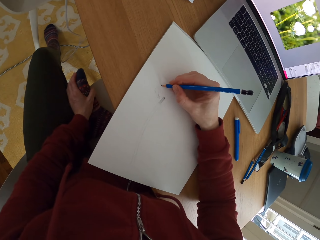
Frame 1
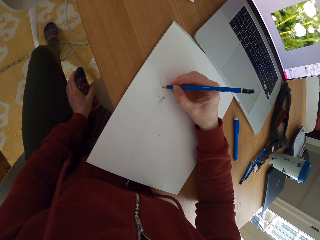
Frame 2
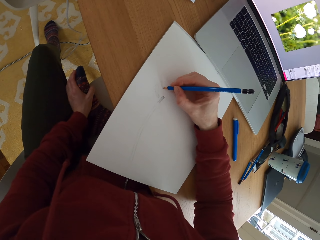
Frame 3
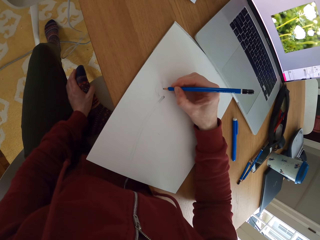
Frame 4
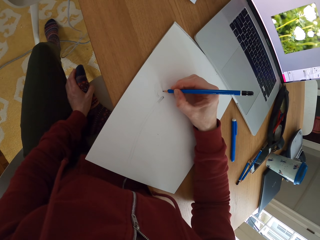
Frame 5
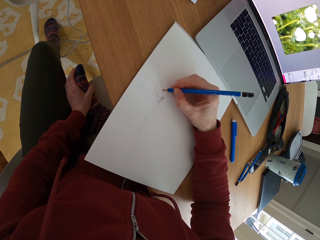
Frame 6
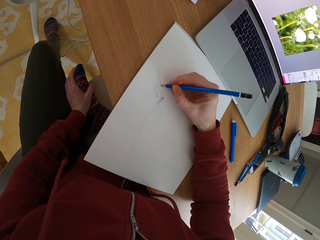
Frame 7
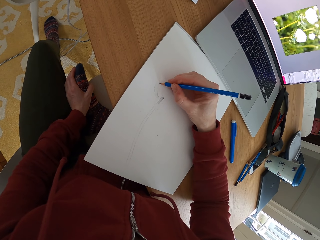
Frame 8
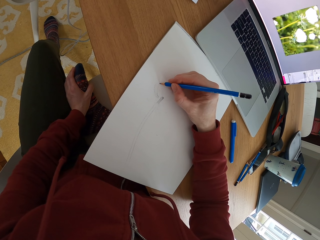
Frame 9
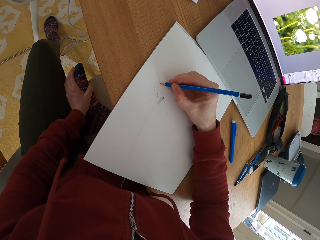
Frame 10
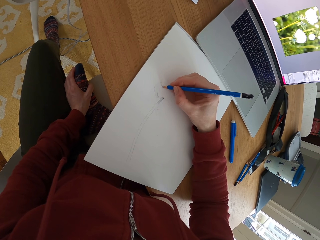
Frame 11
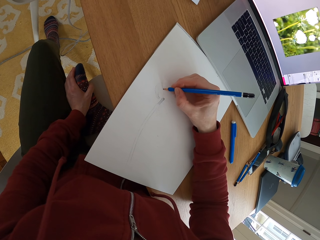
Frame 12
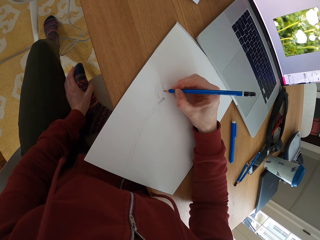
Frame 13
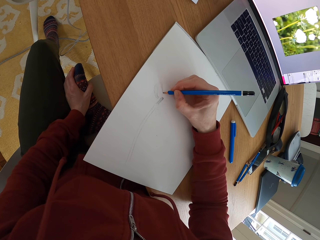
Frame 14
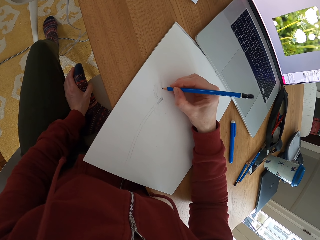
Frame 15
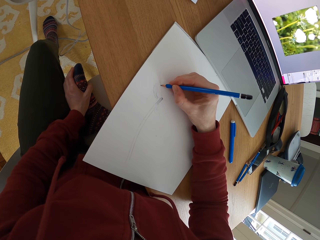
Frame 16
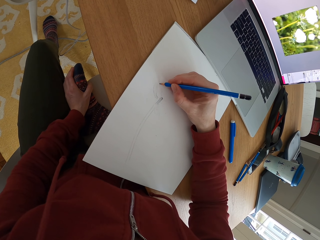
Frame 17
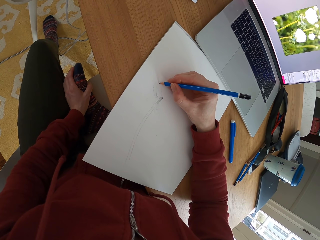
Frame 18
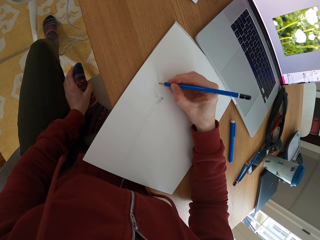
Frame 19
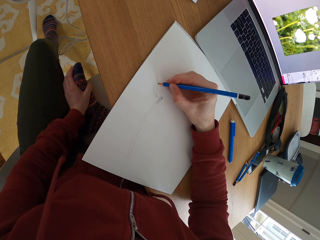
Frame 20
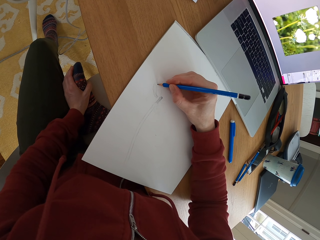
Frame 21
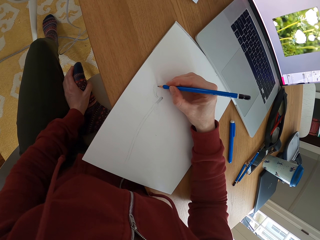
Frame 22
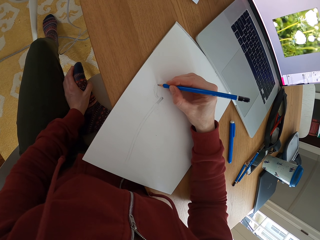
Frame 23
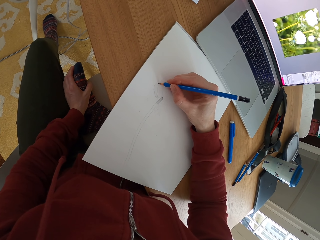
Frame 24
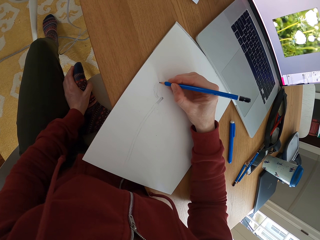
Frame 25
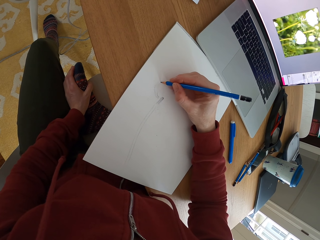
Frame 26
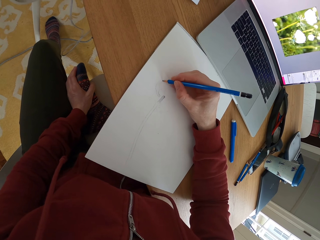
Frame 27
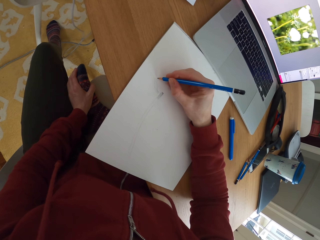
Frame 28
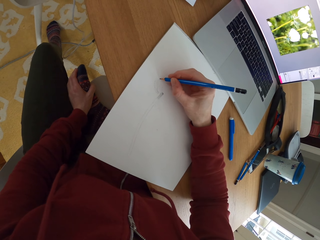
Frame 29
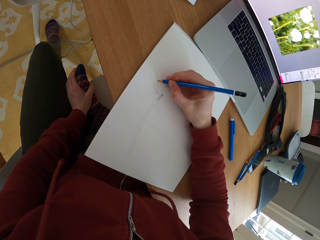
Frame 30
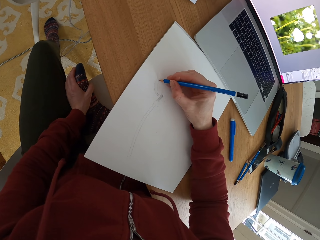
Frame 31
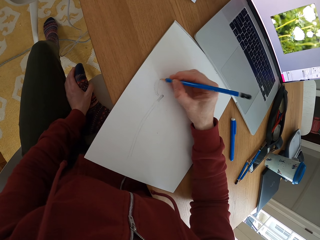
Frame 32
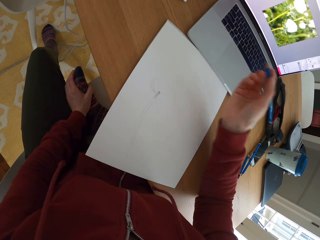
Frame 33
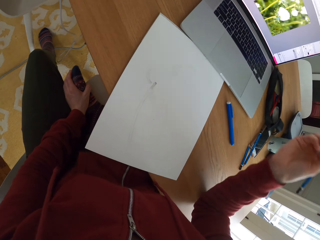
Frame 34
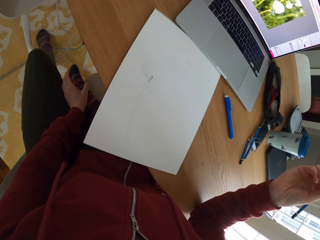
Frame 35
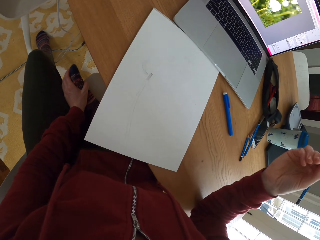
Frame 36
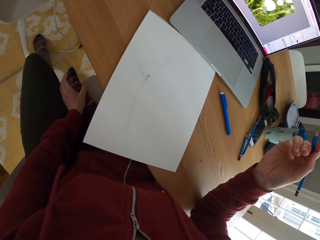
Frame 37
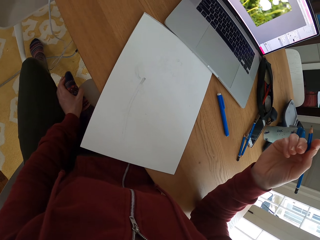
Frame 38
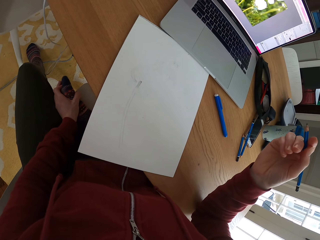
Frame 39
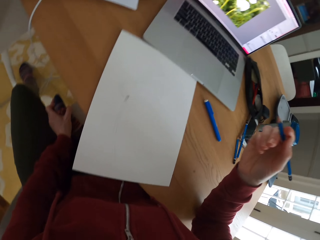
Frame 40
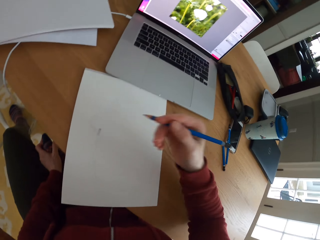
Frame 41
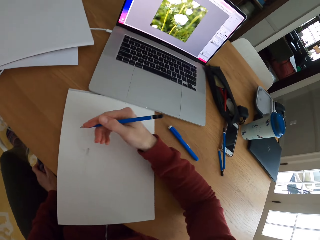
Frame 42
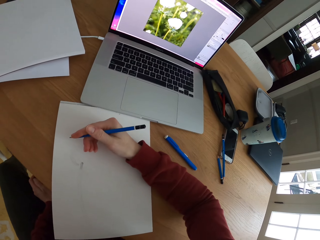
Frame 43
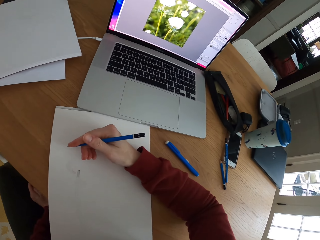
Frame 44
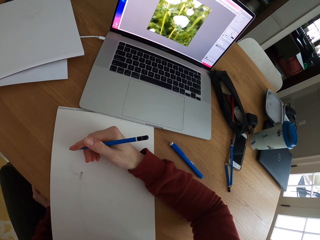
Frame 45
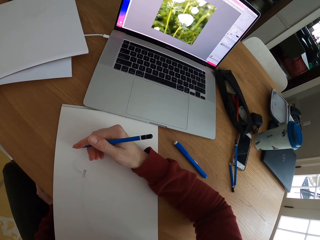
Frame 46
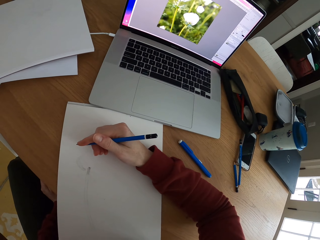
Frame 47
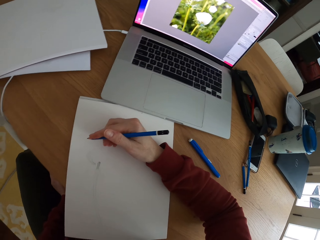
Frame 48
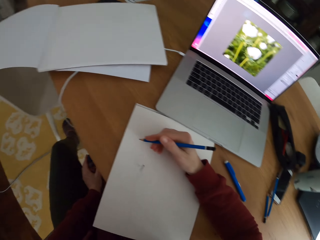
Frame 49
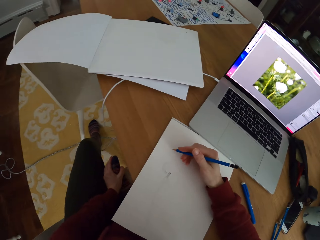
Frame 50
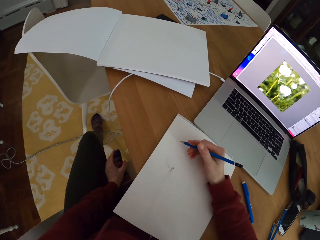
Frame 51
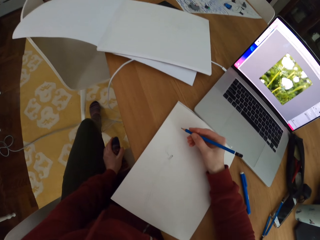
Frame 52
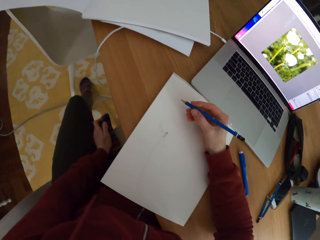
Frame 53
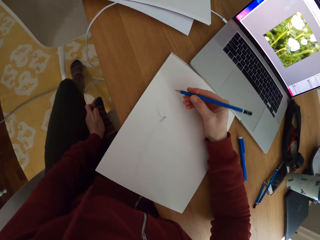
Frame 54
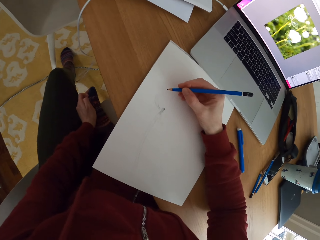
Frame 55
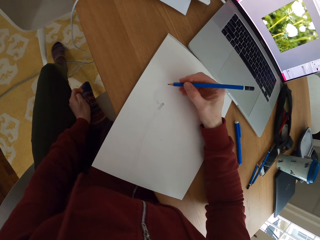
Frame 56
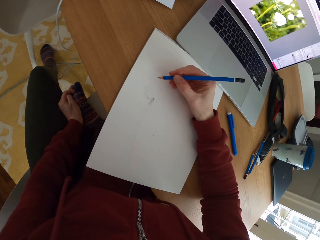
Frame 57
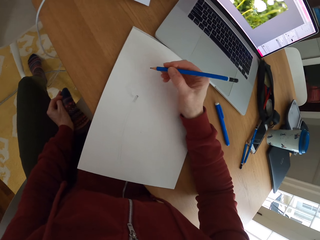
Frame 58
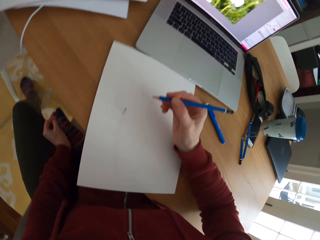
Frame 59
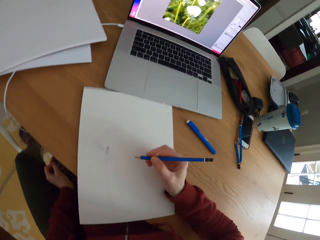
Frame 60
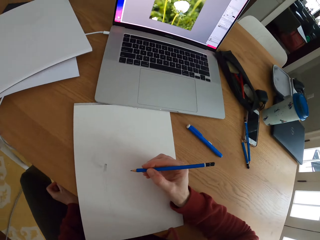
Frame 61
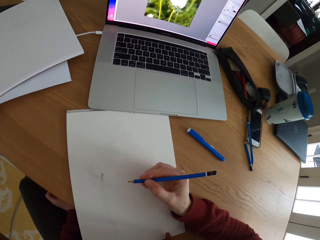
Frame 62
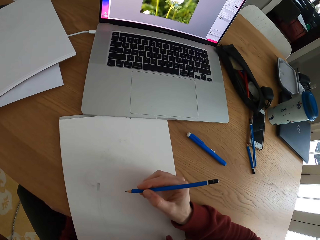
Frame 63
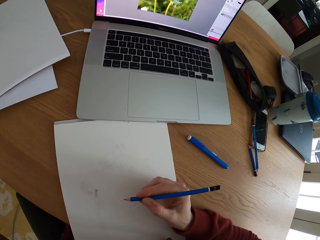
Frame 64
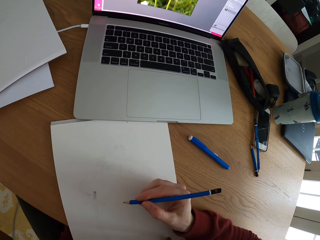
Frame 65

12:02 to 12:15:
The camera wearer raises the pencil. They stare at the laptop. They stop to draw something on a piece of paper. They point the pencil on the piece of paper.

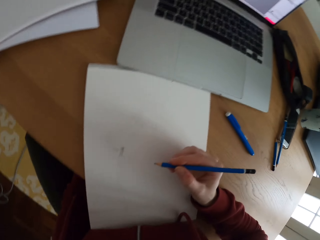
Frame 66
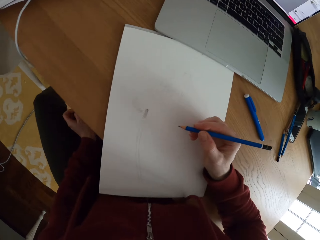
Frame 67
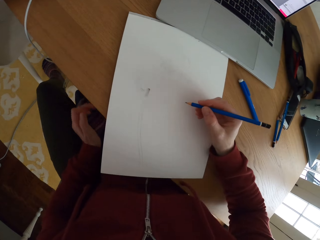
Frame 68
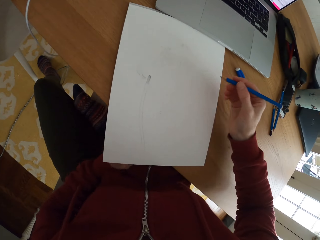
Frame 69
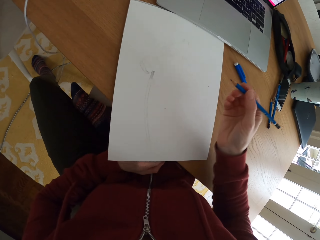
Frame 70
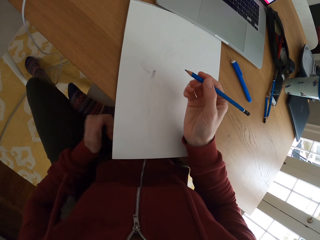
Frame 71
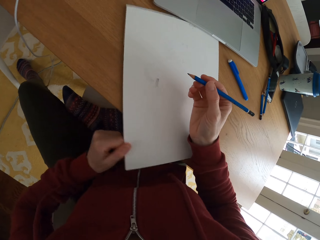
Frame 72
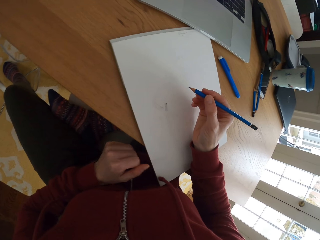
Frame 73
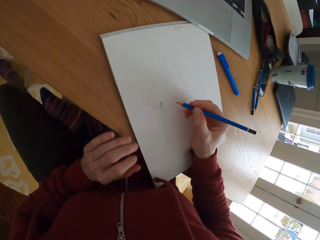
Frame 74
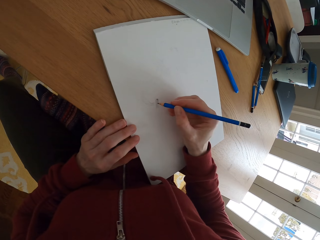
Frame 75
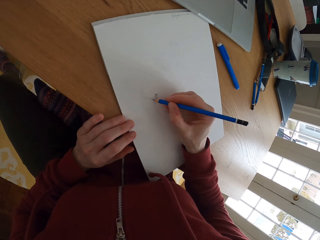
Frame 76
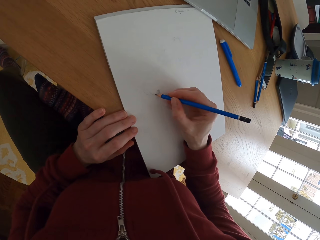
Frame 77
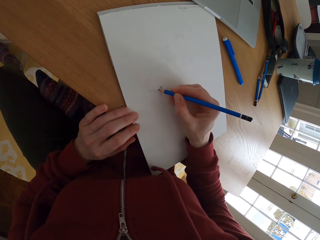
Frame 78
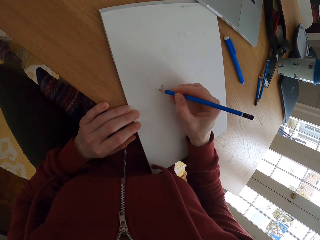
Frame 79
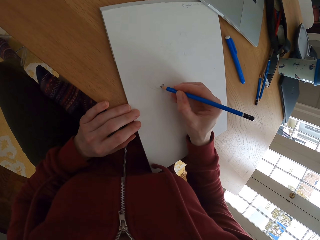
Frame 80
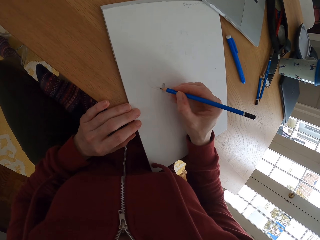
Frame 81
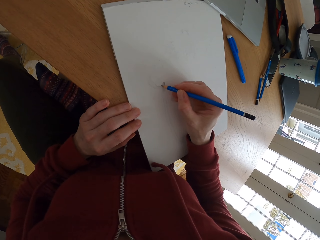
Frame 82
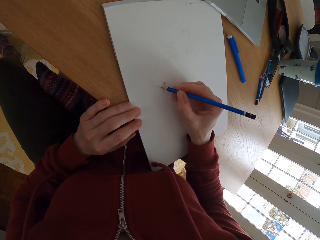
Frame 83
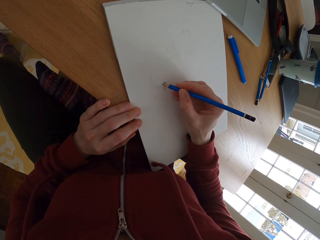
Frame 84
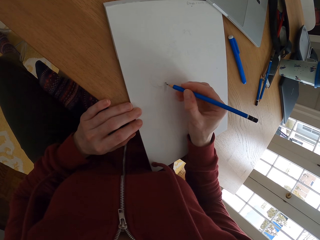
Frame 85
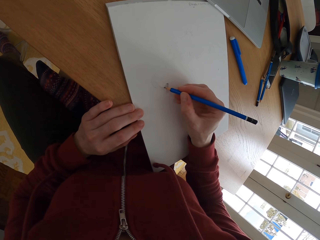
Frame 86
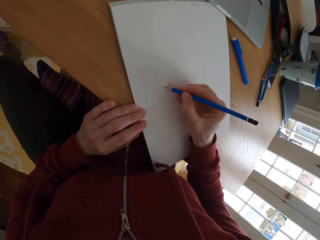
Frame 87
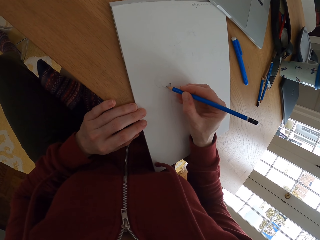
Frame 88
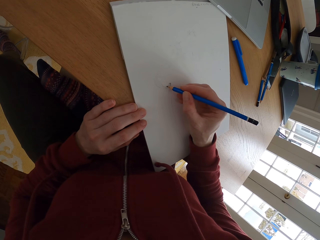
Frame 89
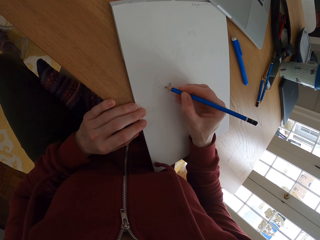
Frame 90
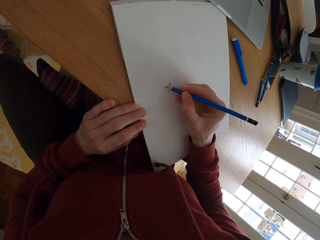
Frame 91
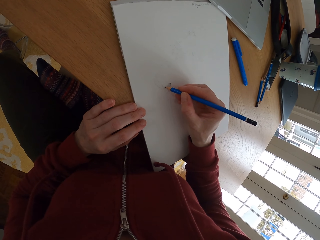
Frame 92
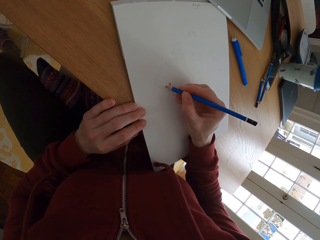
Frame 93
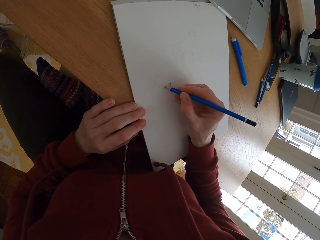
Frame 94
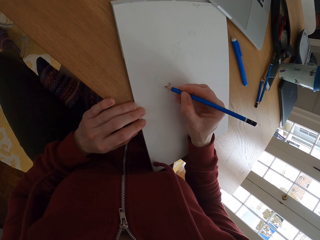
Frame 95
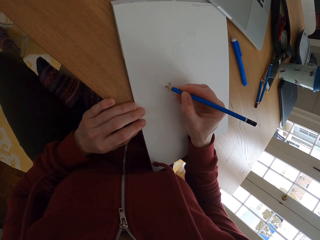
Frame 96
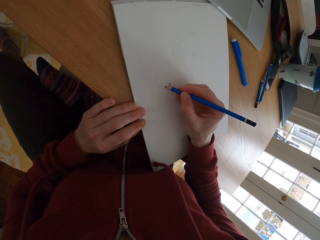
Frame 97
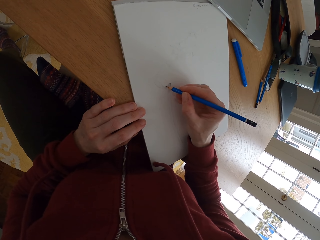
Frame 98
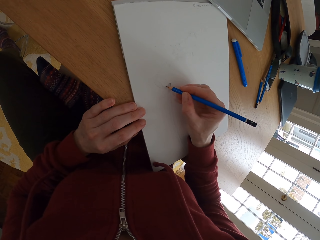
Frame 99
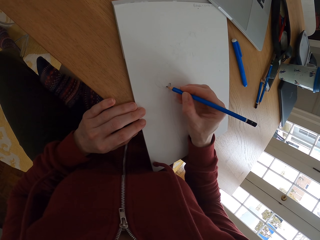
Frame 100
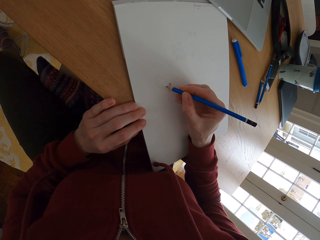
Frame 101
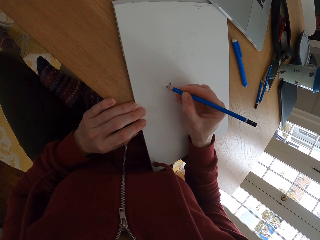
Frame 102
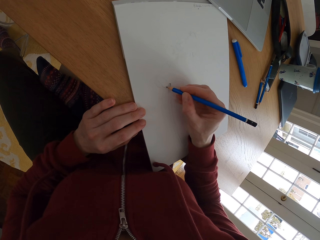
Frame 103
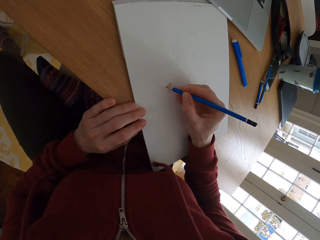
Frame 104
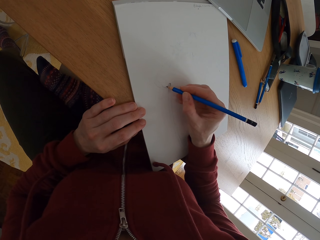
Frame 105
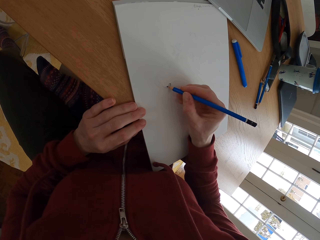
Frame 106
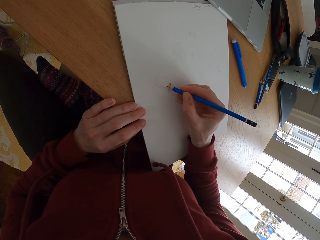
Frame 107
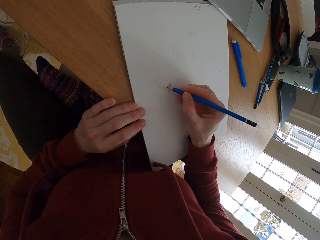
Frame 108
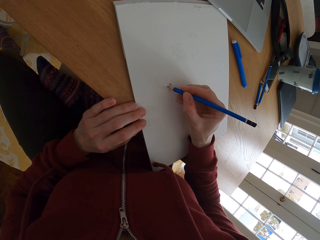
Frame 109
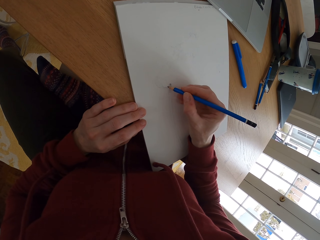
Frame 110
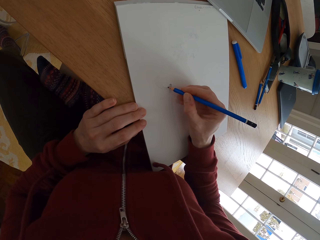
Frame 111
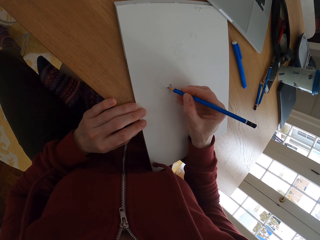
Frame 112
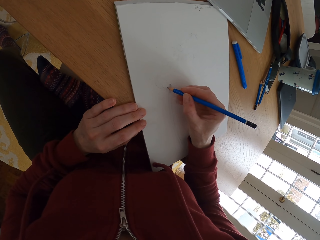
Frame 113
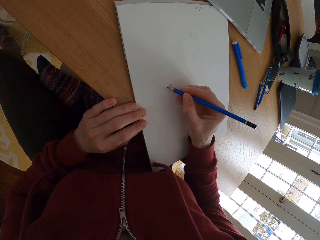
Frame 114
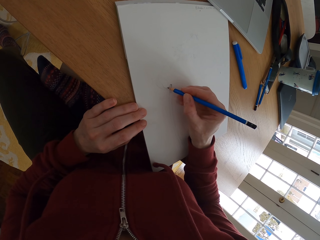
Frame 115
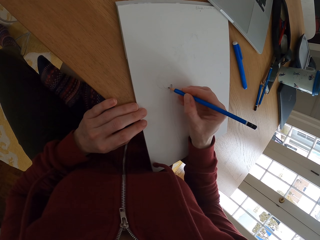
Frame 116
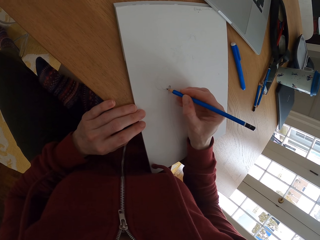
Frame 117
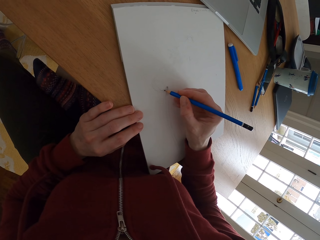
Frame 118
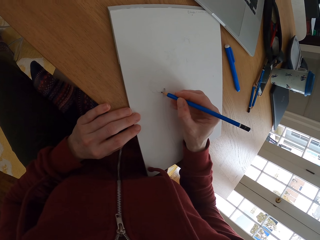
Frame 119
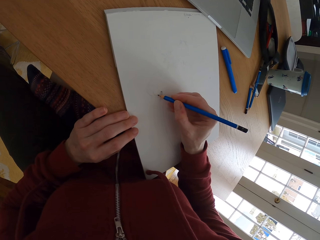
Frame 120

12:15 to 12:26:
The camera wearer moves the drawing paper. They turn the piece of paper sideways. They draw something on the piece of paper with a pencil.
